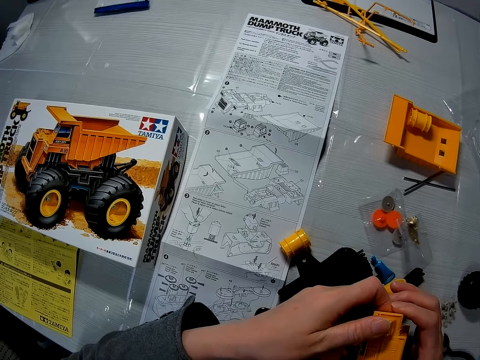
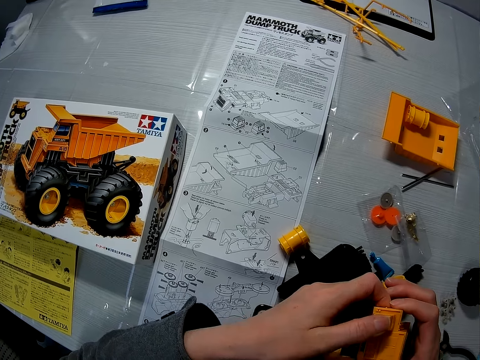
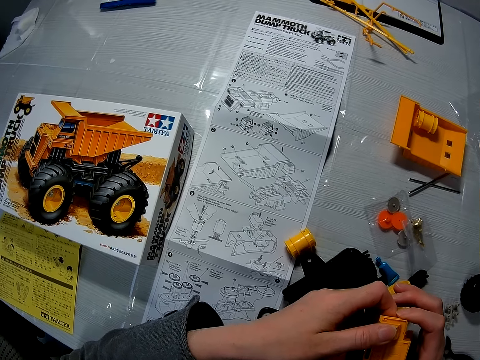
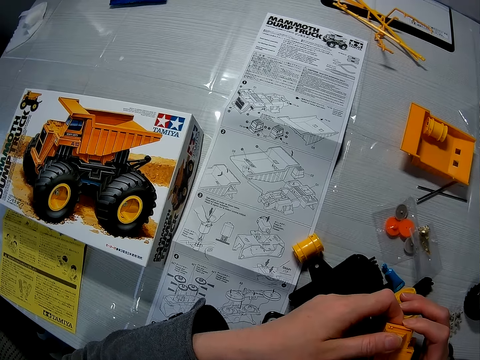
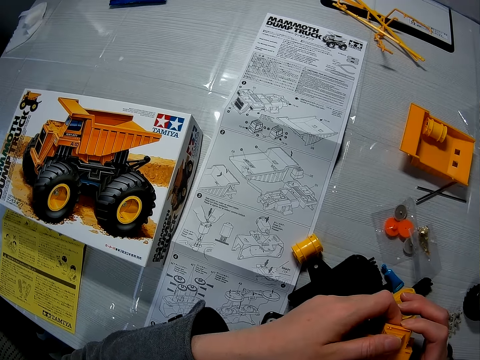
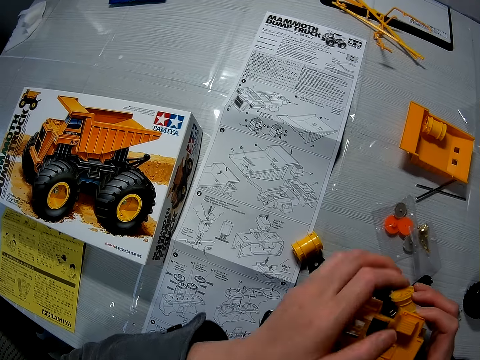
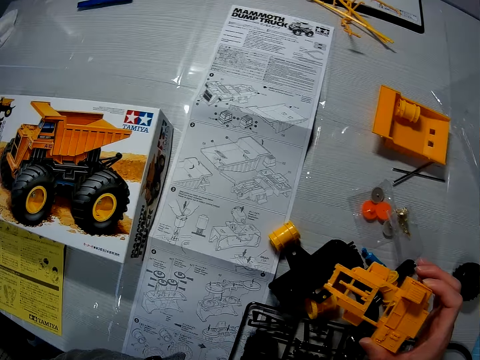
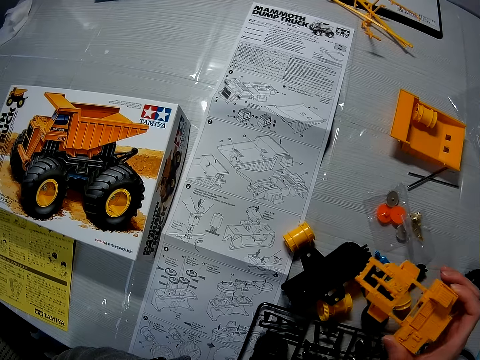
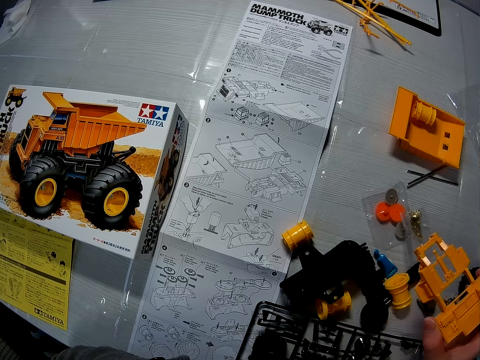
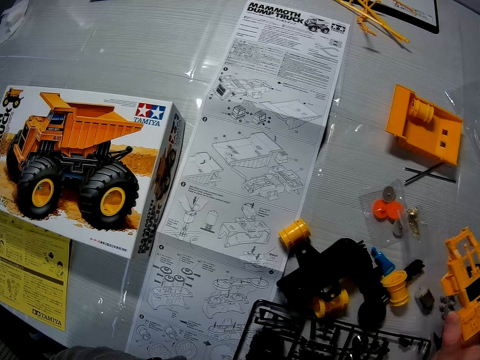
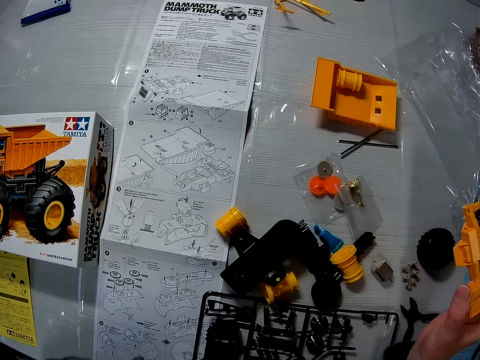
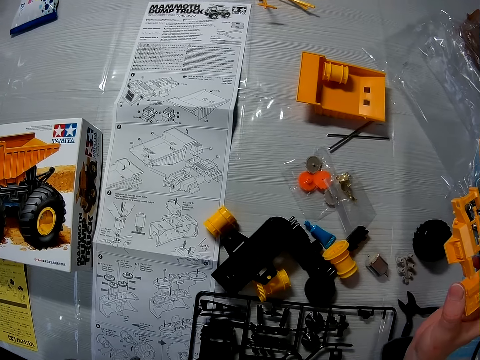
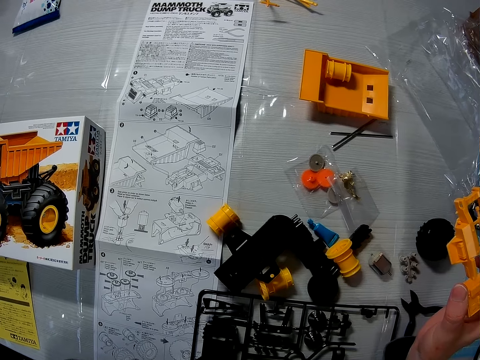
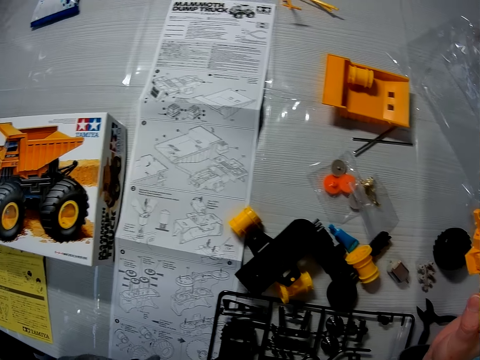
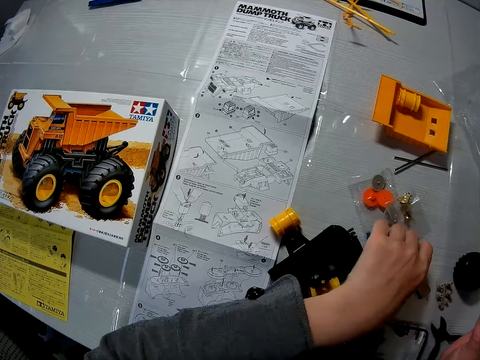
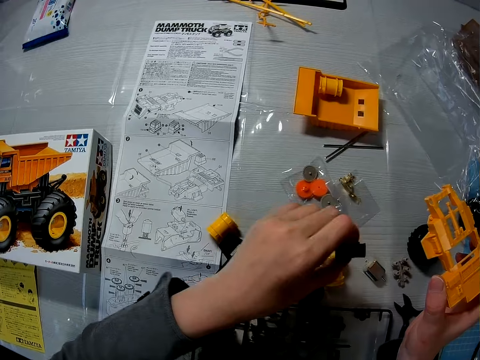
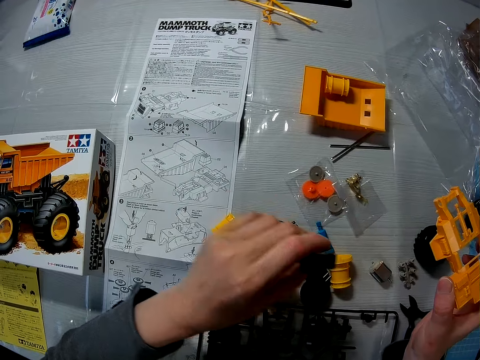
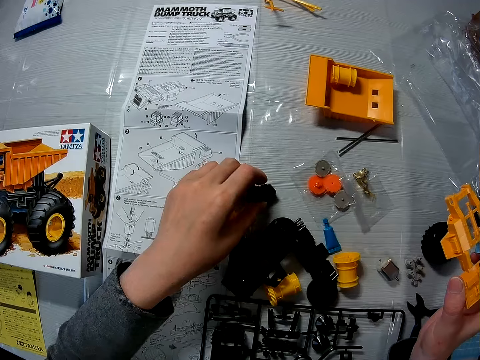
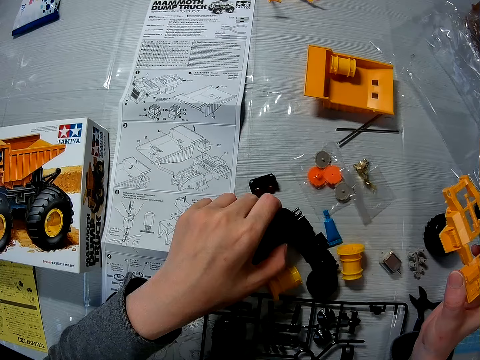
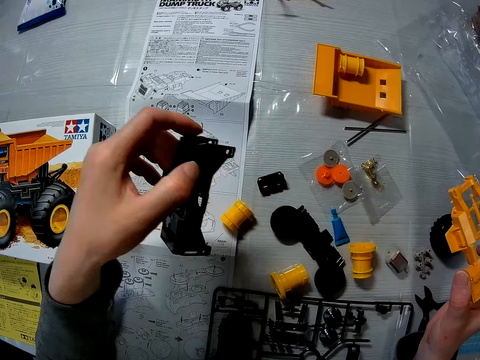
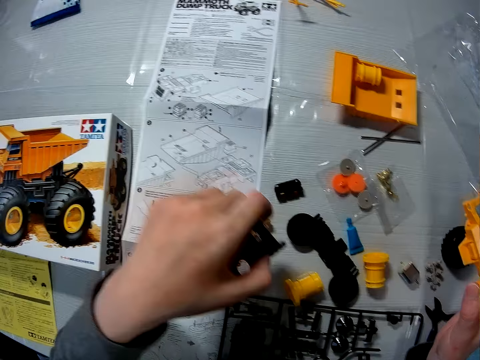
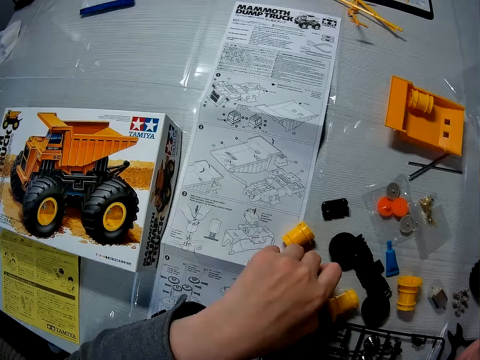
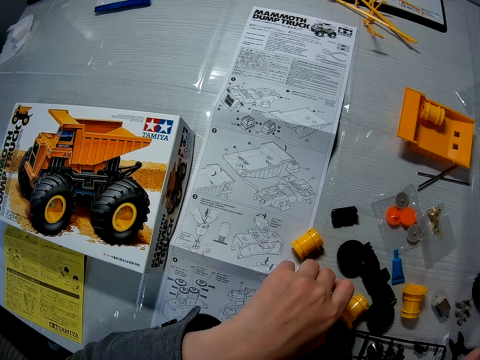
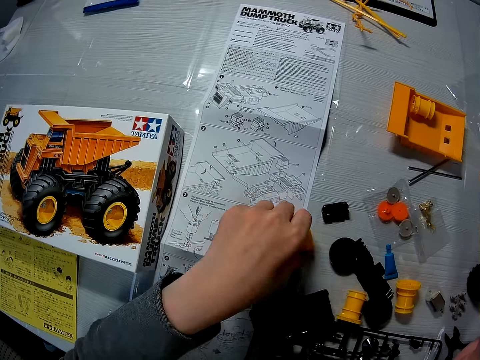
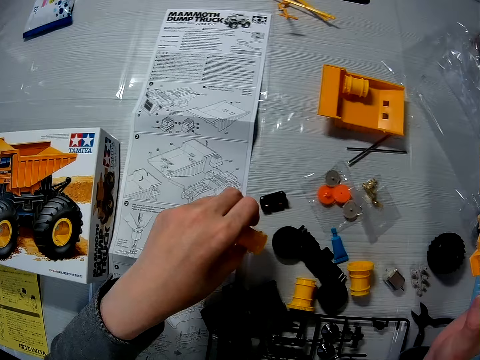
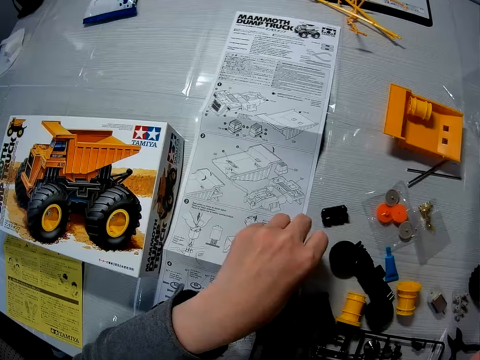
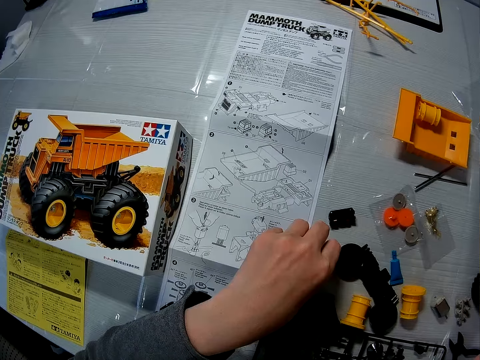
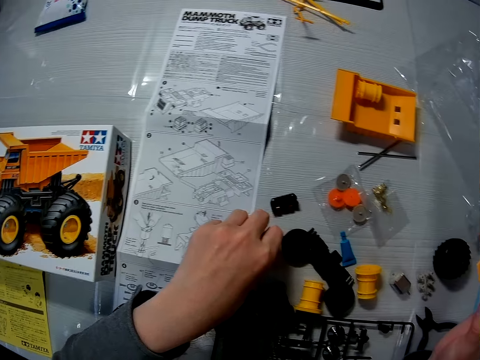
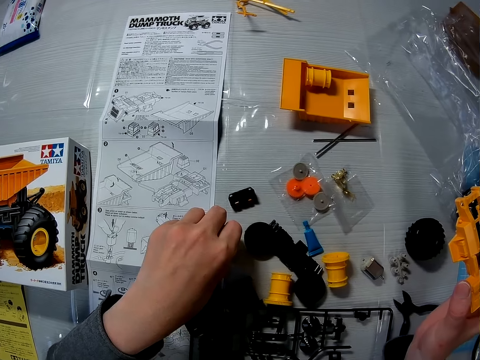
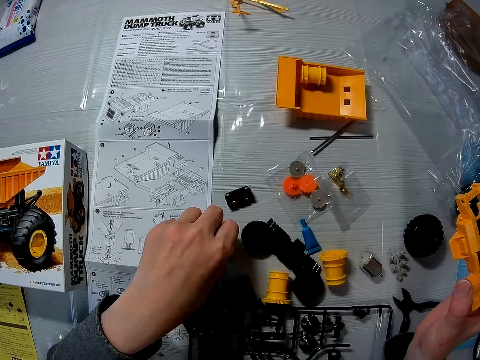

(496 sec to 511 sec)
The camera wearer holds the toy parts. They pick up a toy component from the table. They drop the toy component on the table. They pick up a toy component from the table. They drop the toy component on the table. They pick up the toy part. They move a toy component on the table.

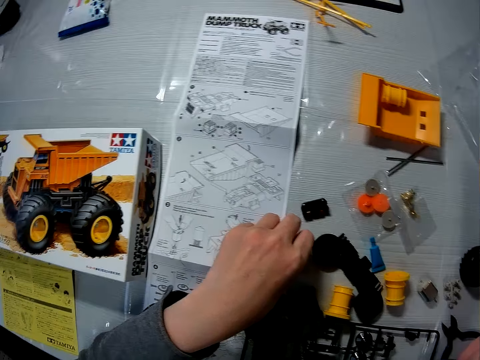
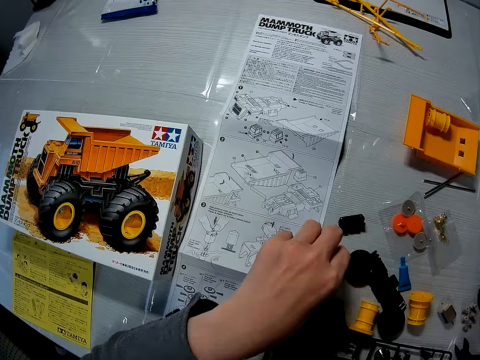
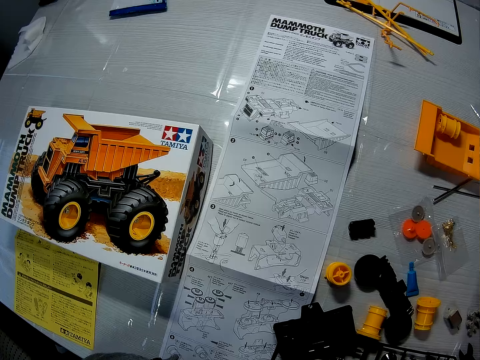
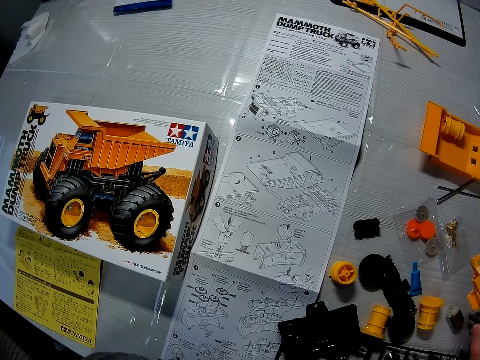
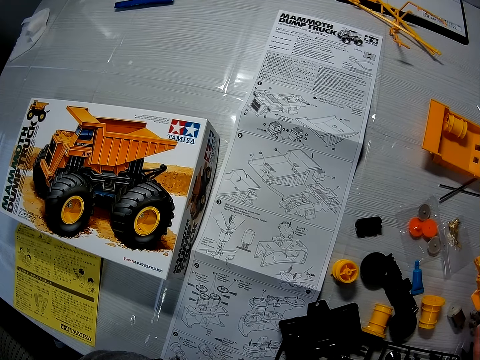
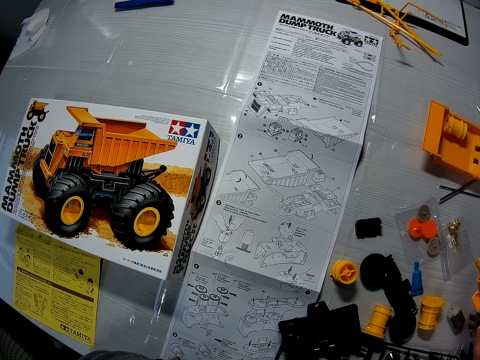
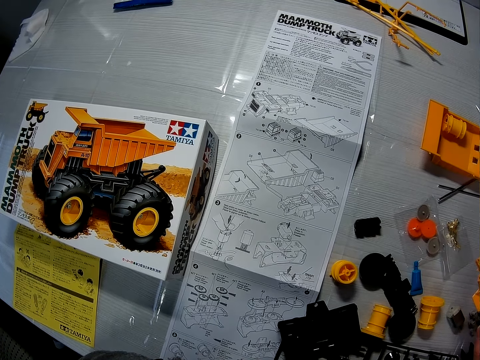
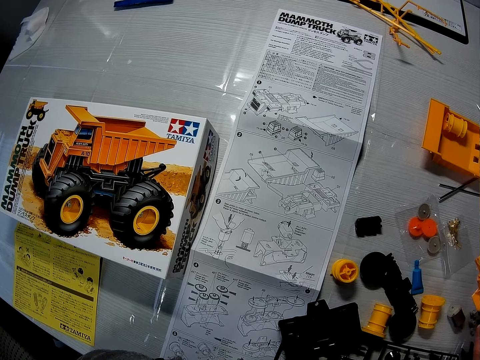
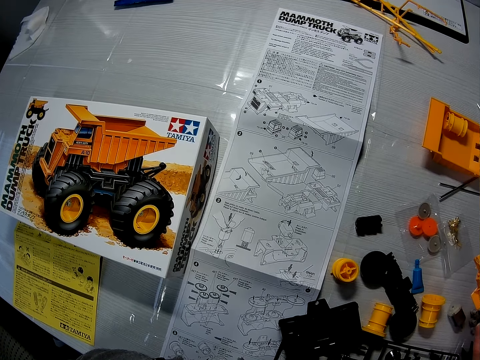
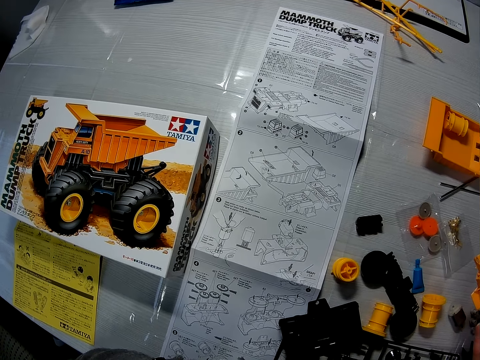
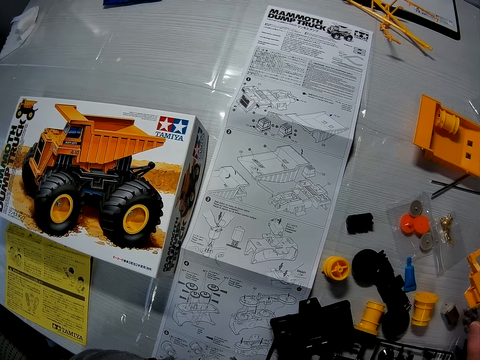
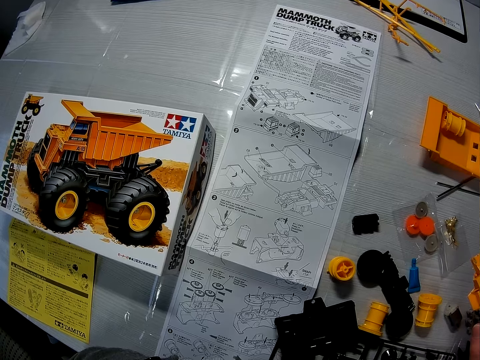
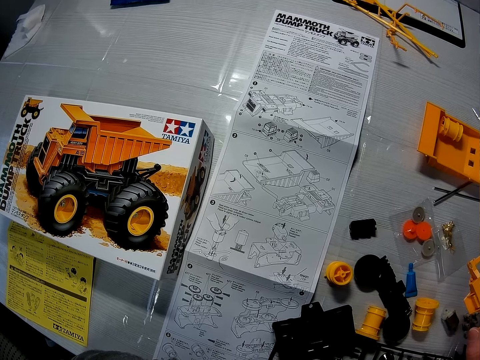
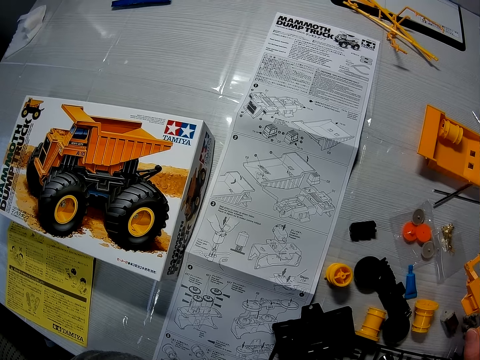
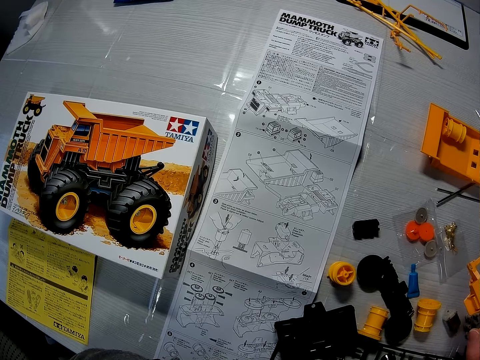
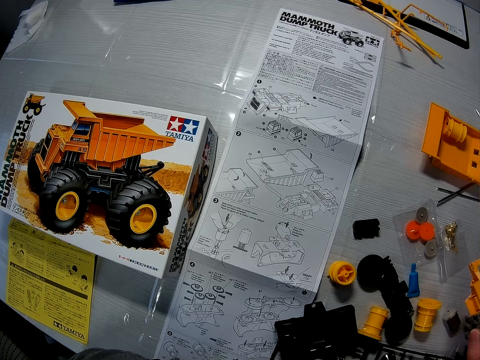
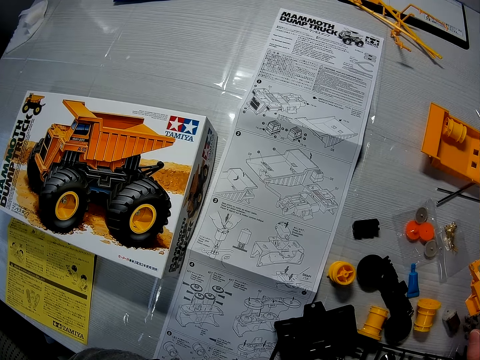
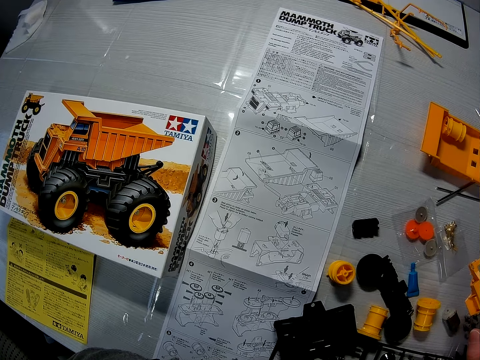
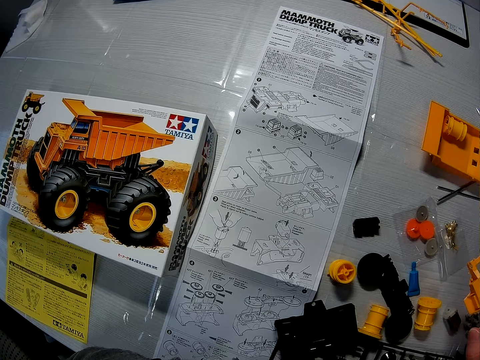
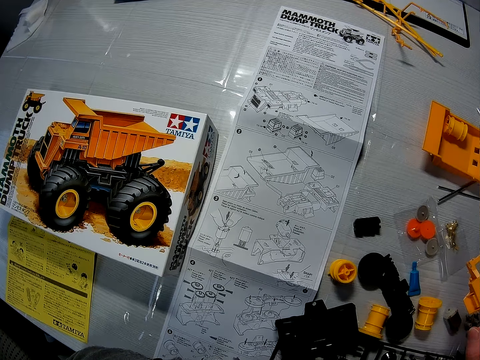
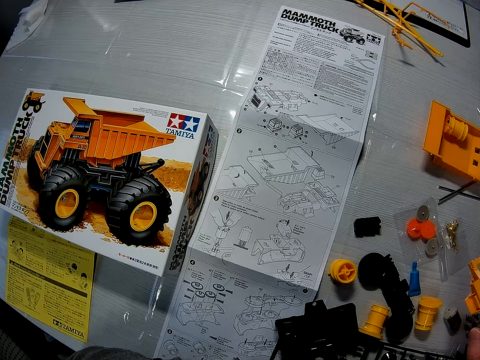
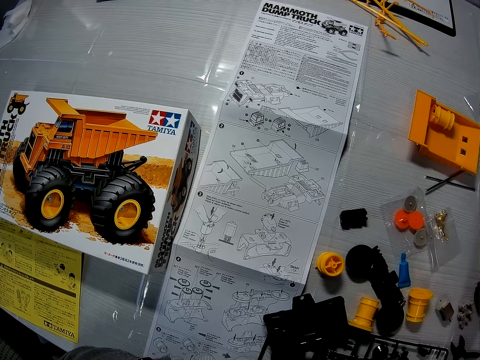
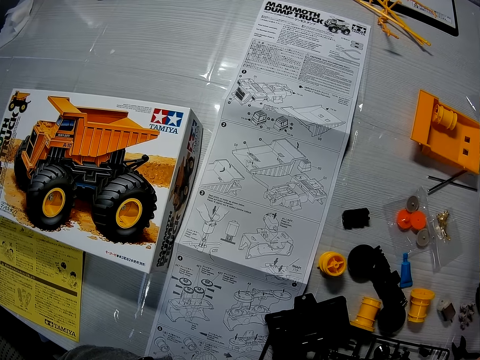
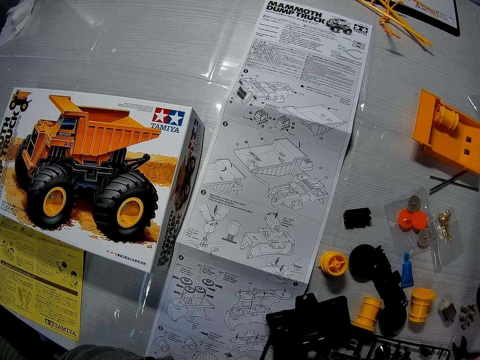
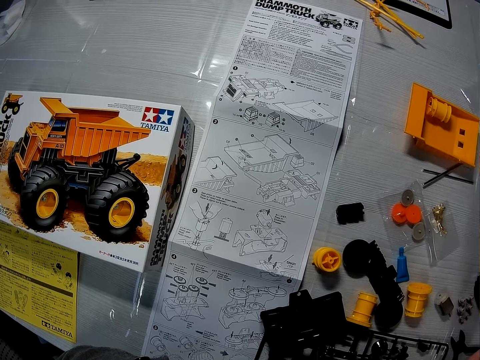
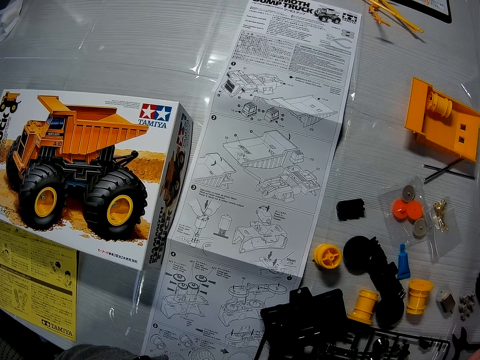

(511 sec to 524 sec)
The camera wearer puts the toy part on the table. They look at the user's manual.
